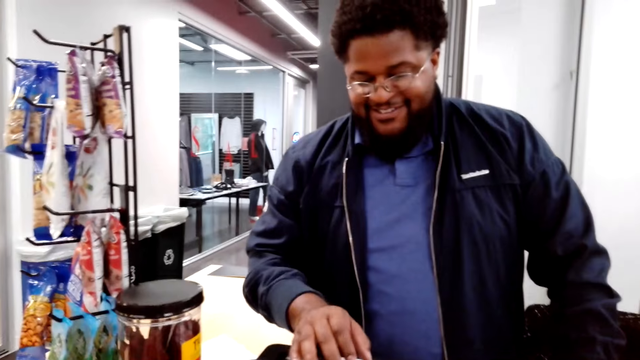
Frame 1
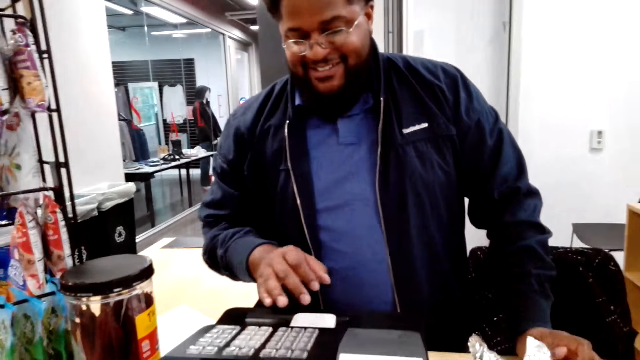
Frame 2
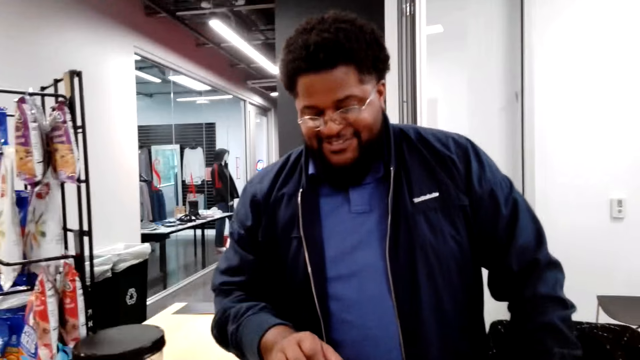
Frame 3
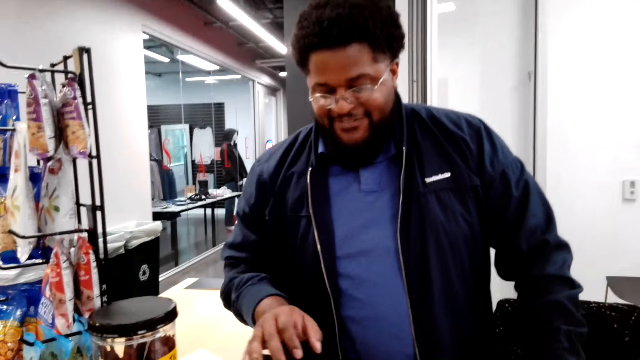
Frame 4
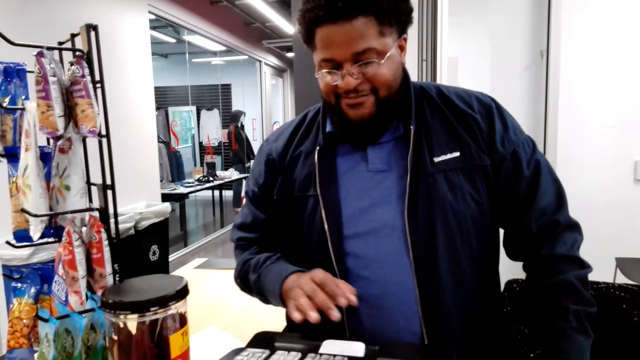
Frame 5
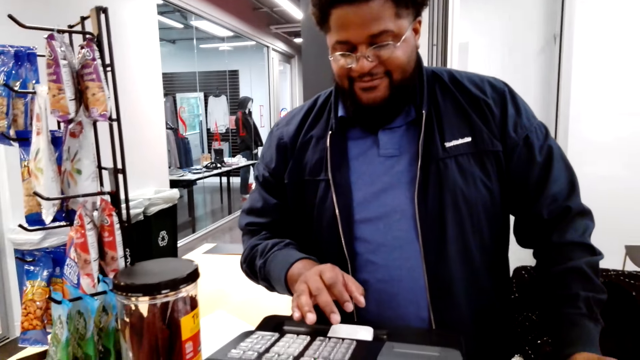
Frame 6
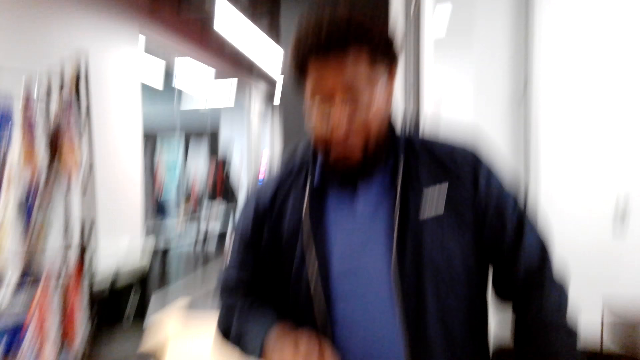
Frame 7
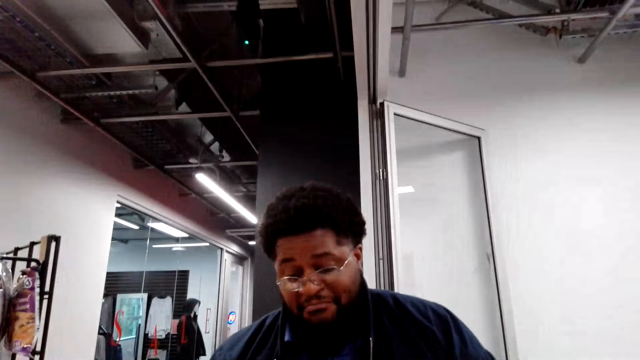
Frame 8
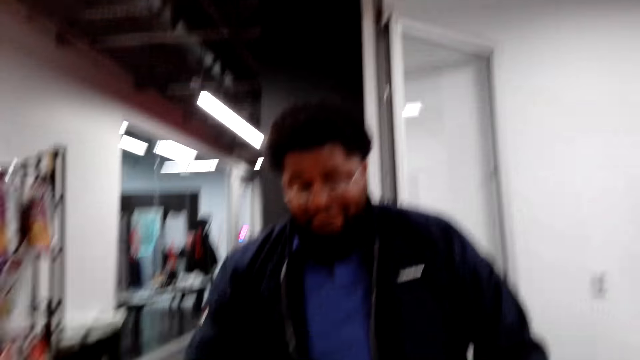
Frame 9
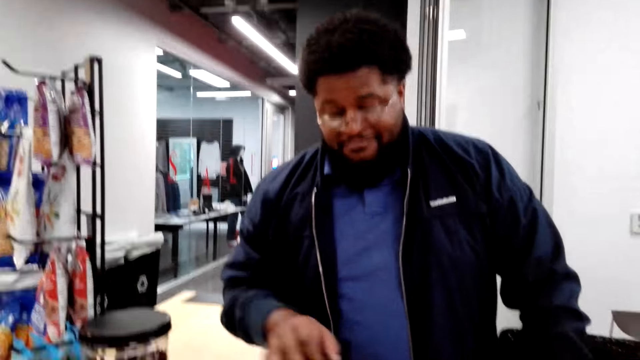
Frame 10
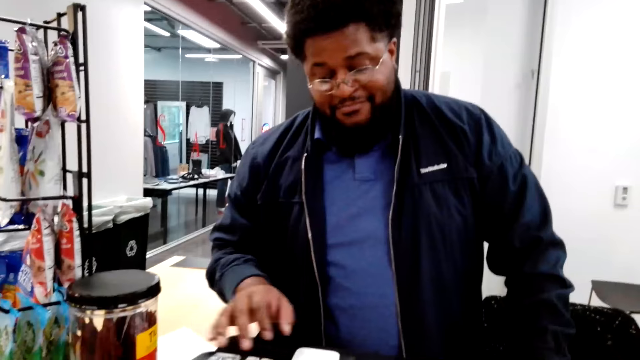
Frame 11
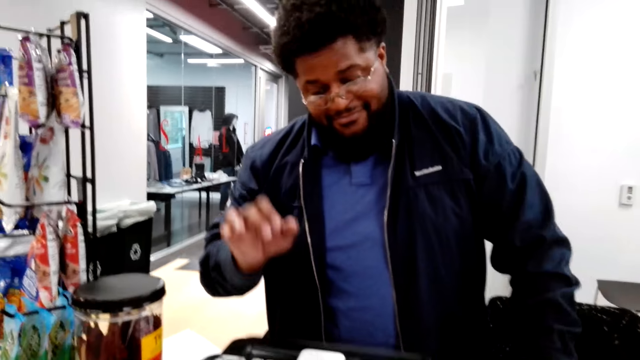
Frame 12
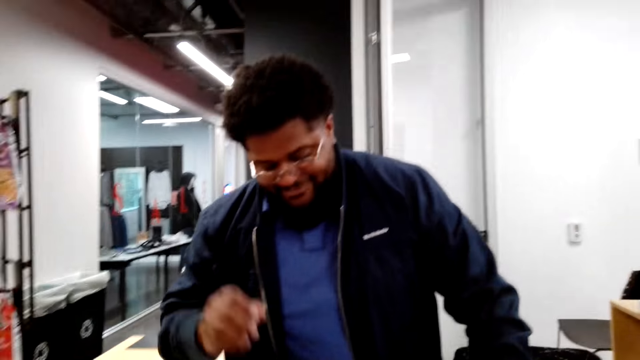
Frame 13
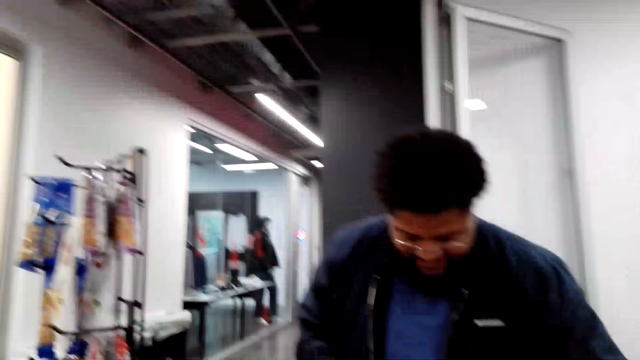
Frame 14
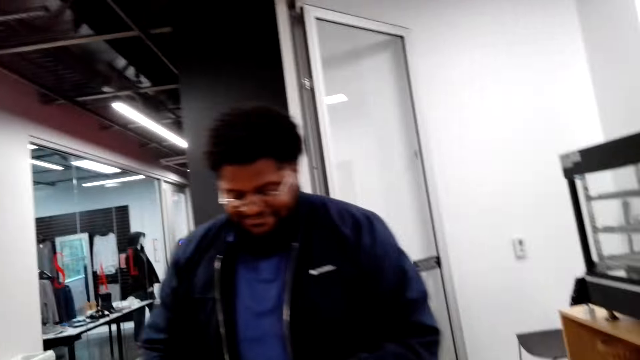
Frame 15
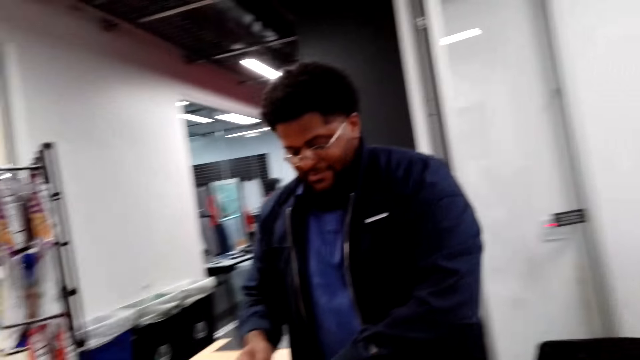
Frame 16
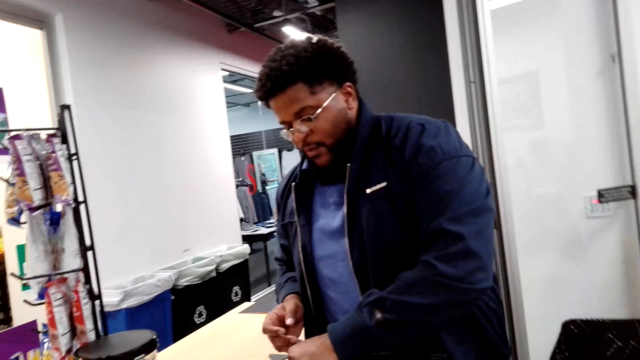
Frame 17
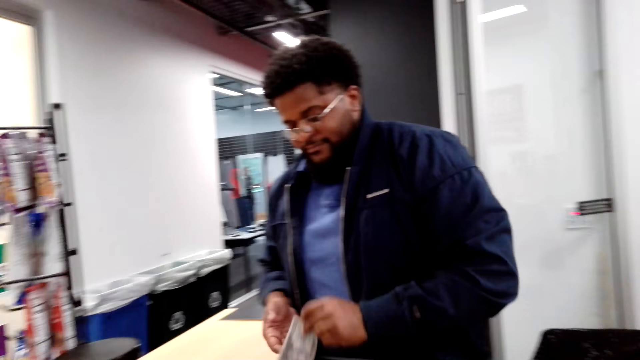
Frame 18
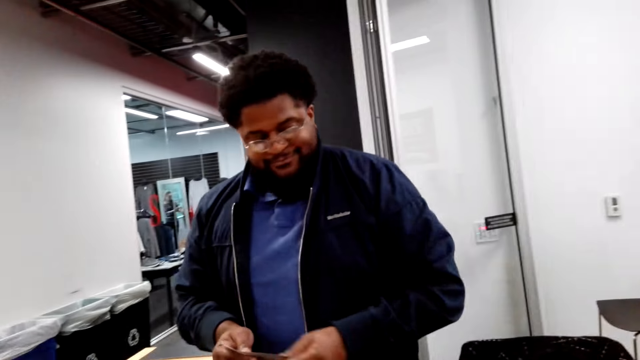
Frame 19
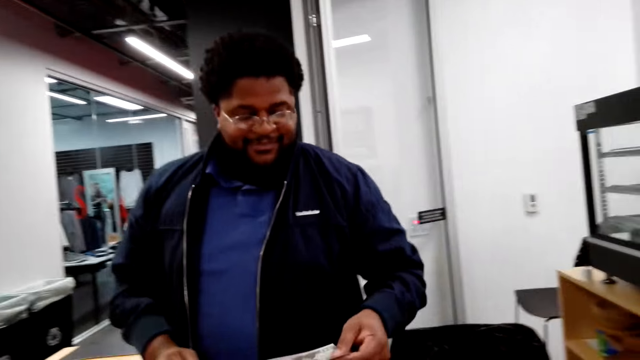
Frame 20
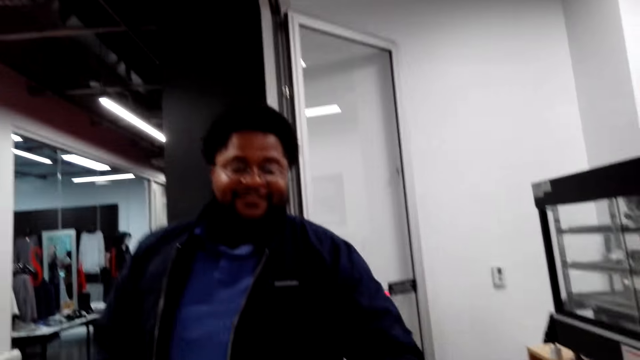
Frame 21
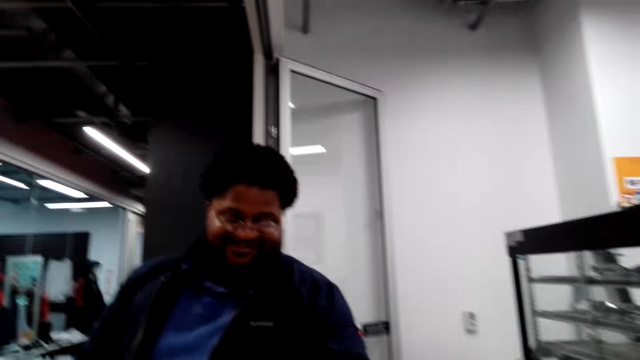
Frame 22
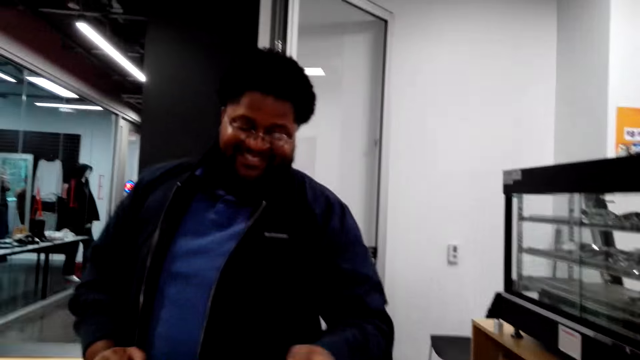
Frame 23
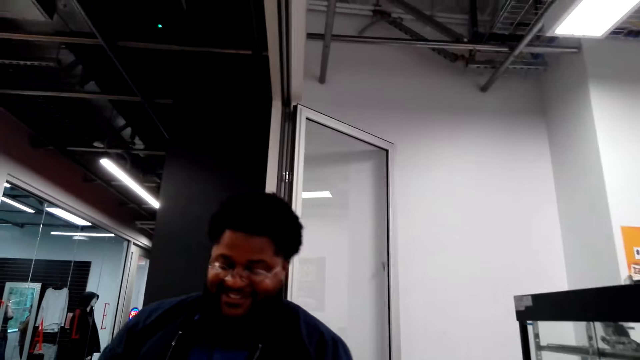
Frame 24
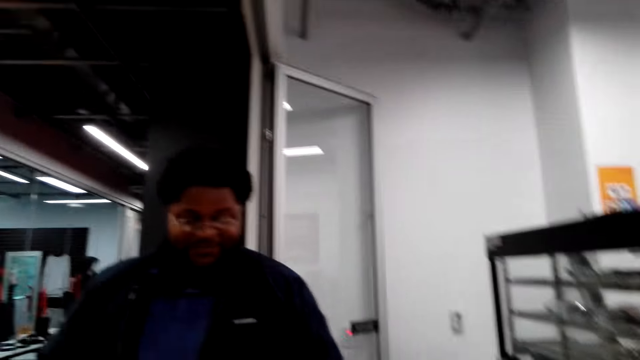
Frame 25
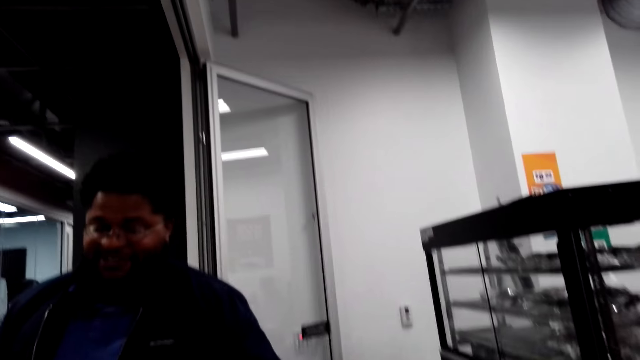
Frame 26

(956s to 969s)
The person takes money from the cash register.

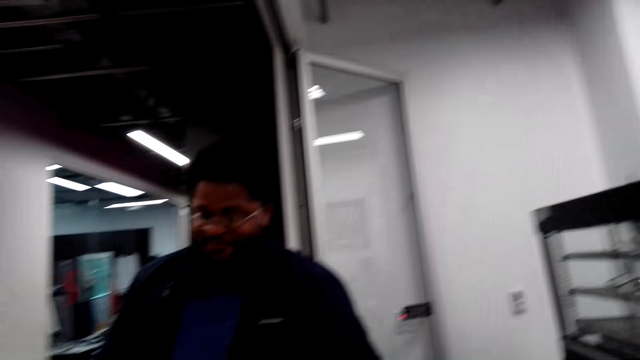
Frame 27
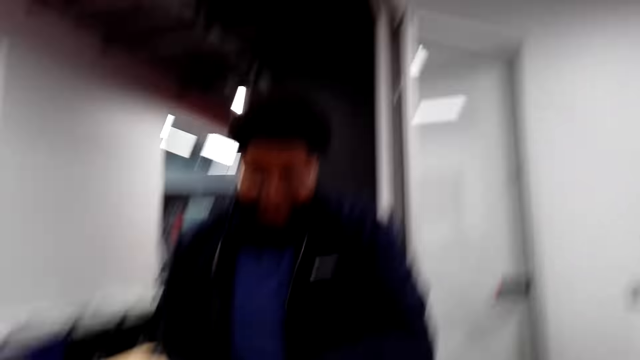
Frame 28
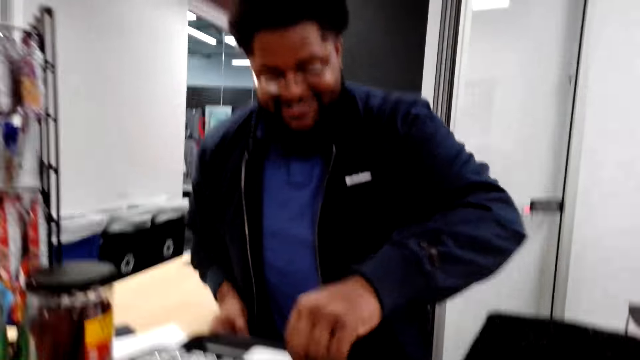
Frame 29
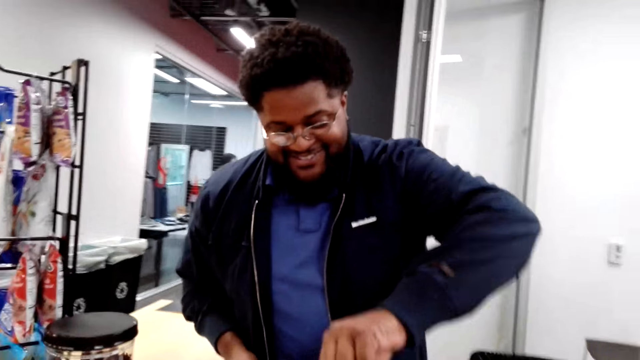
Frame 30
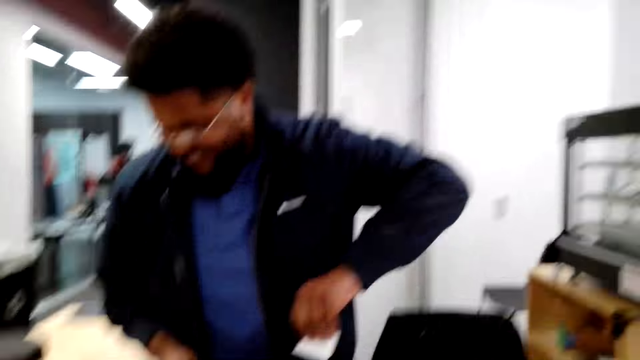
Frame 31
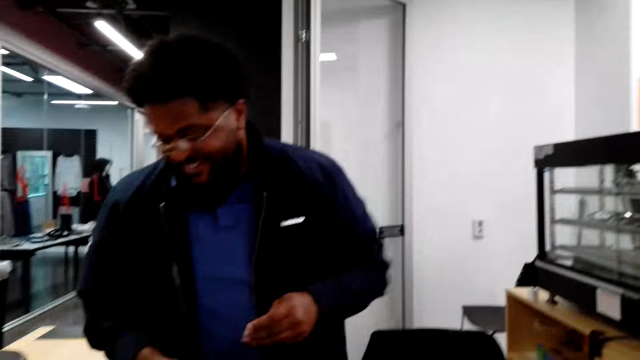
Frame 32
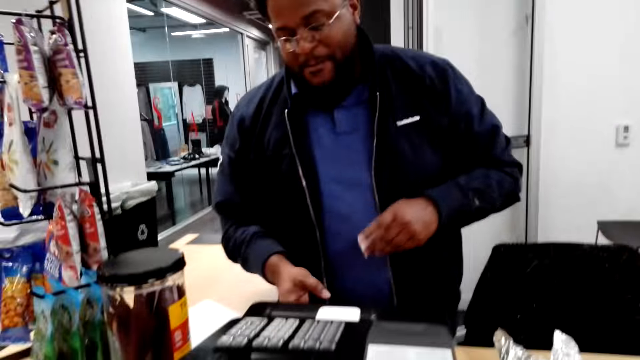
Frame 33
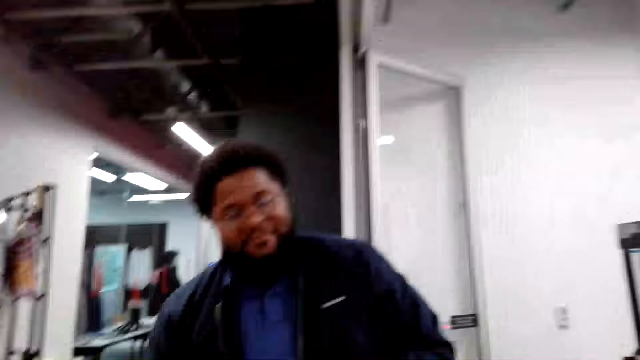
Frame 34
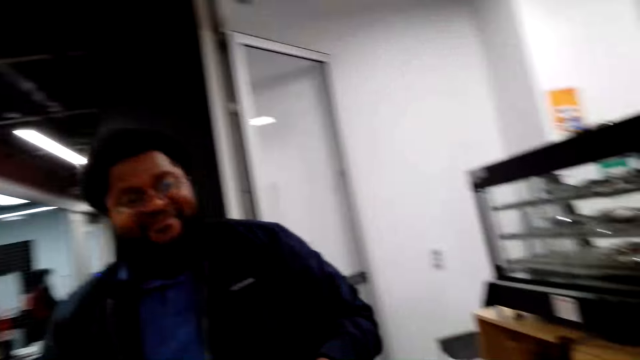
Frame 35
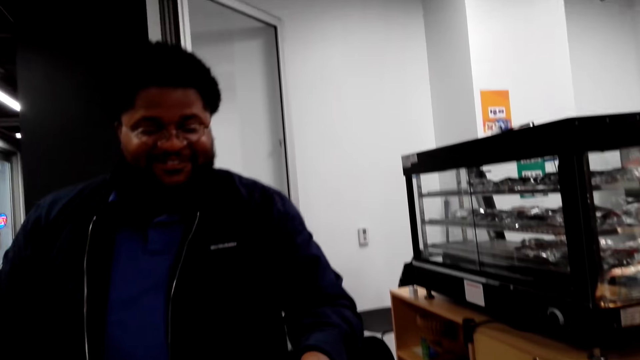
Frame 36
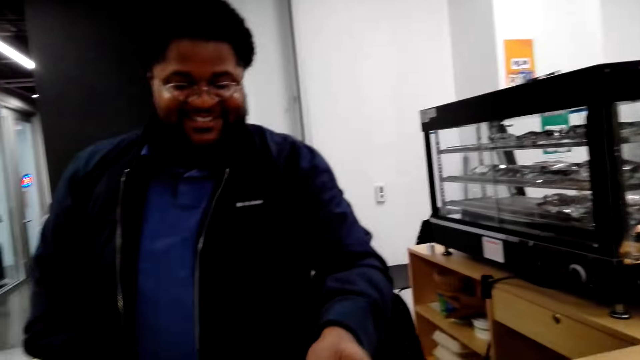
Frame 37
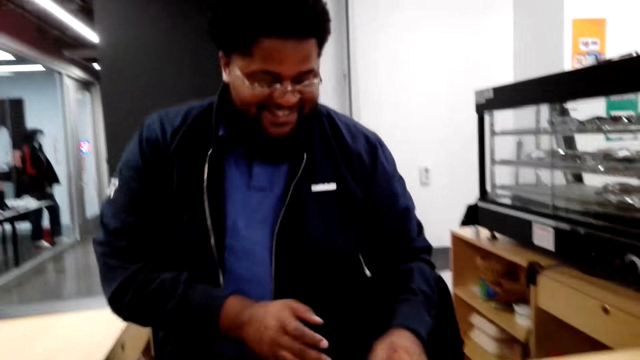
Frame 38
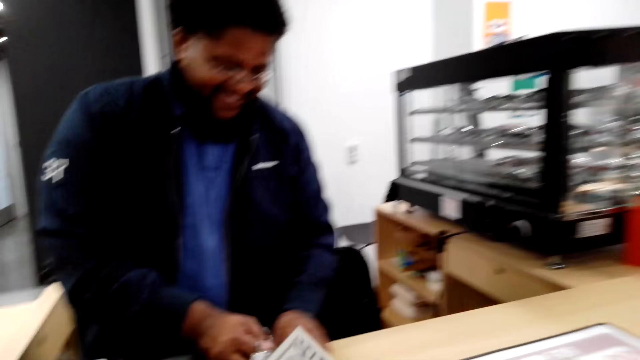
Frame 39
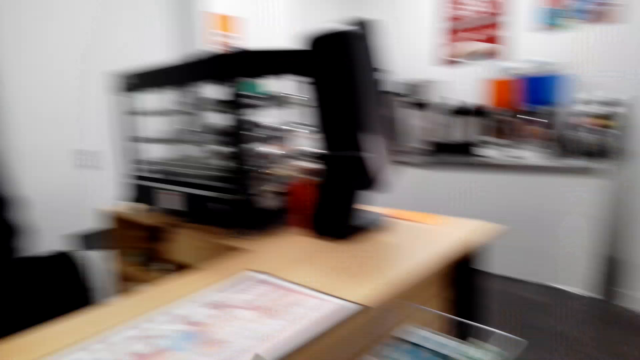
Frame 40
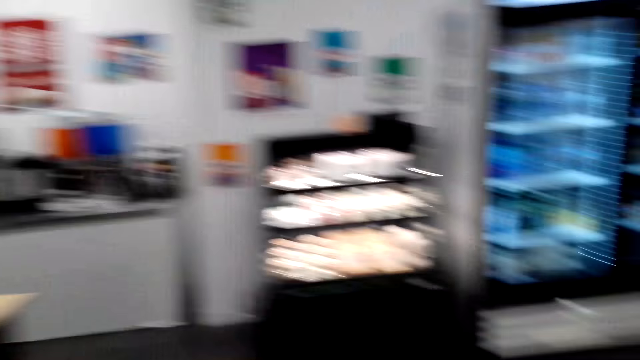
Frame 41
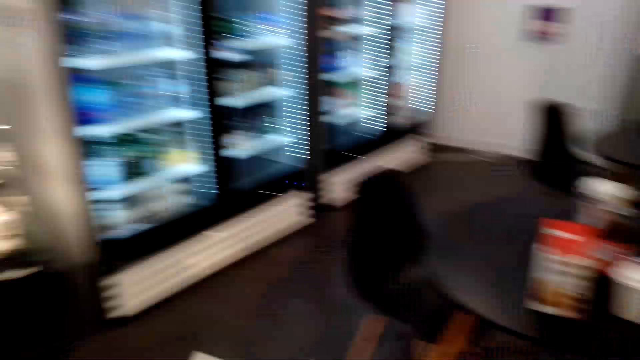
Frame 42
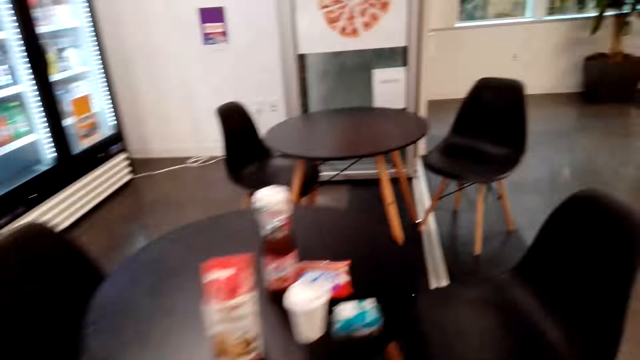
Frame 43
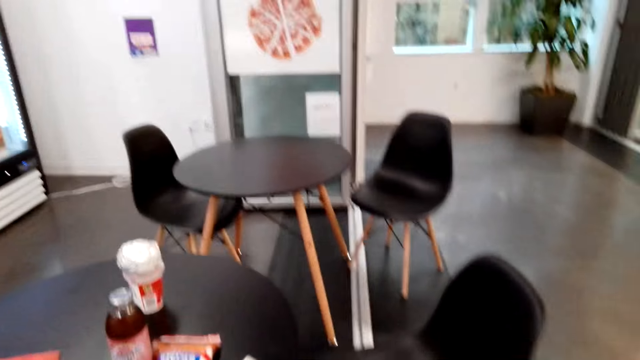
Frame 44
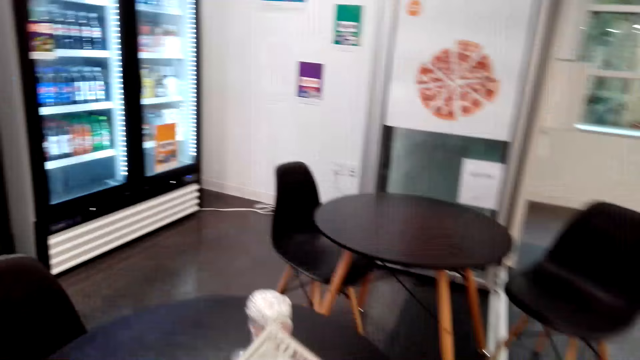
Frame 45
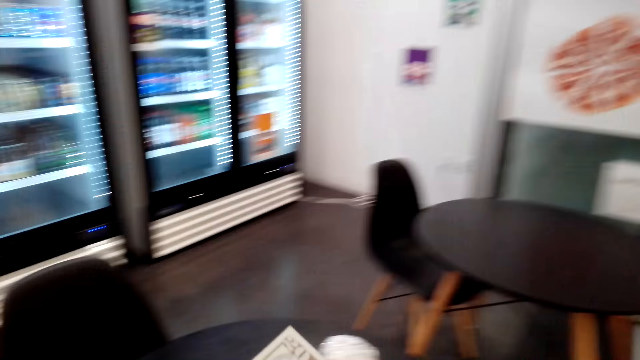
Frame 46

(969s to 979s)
A man removes the receipt from the cashier machine. The man gives the receipt to the camera wearer. The camera wearer walks.
